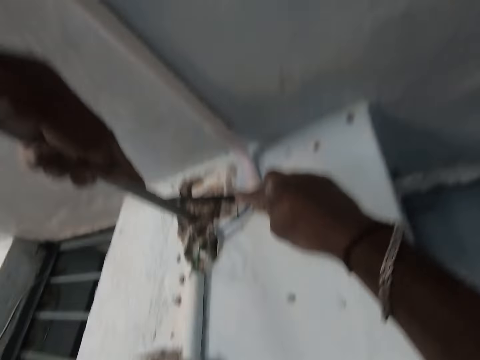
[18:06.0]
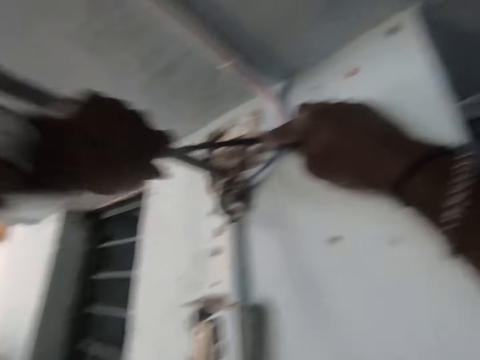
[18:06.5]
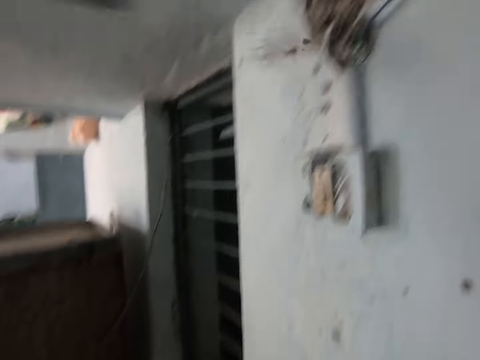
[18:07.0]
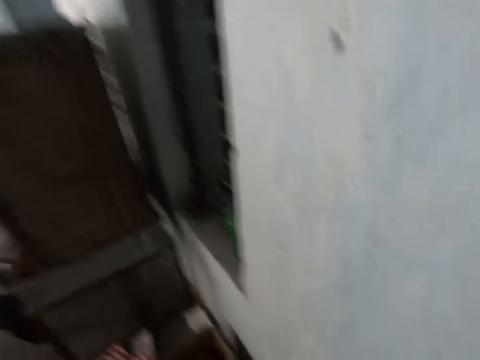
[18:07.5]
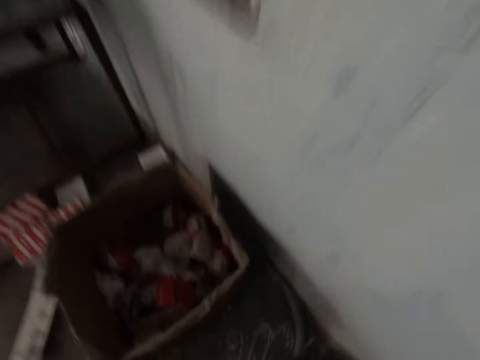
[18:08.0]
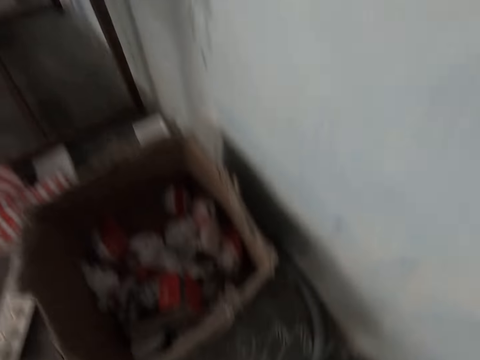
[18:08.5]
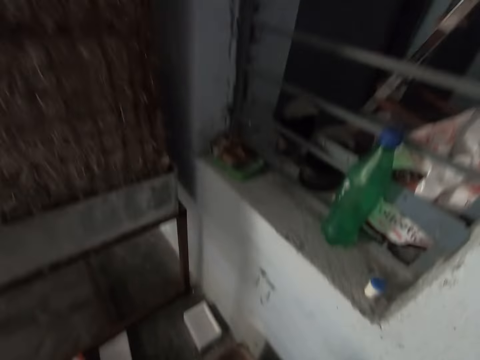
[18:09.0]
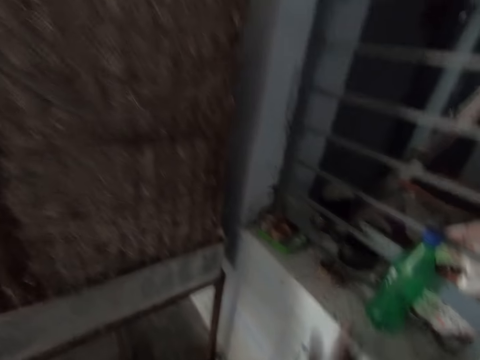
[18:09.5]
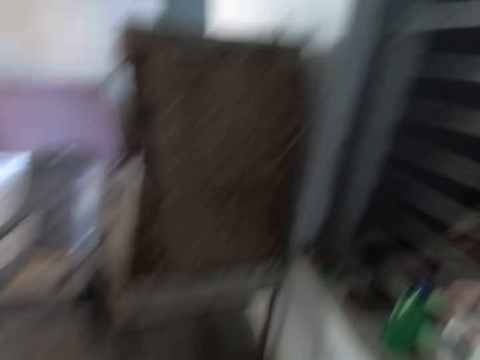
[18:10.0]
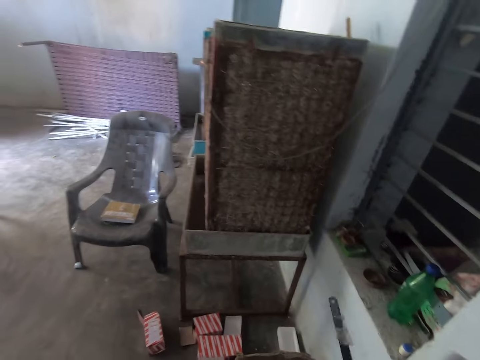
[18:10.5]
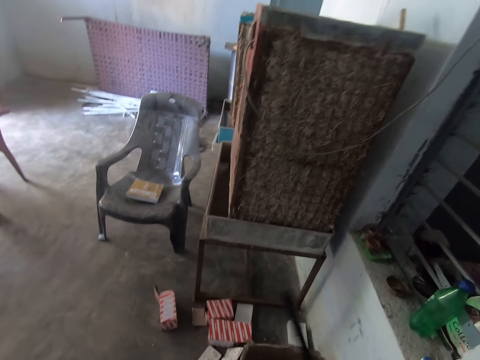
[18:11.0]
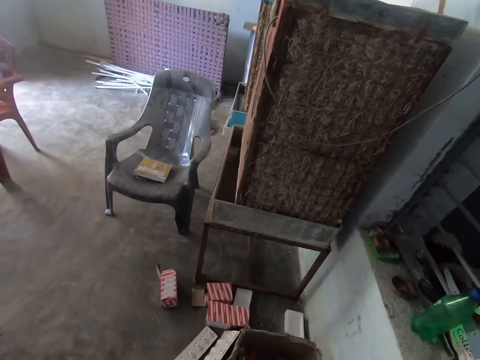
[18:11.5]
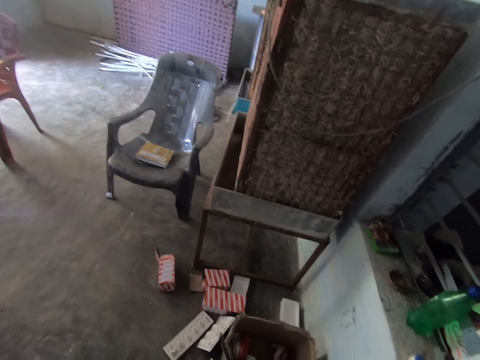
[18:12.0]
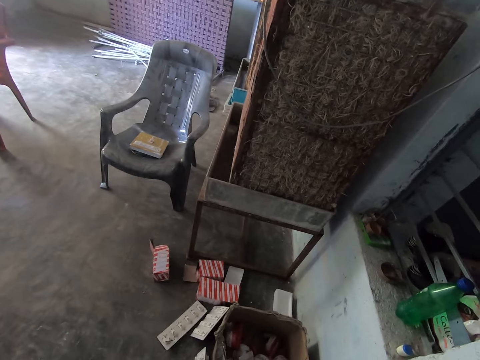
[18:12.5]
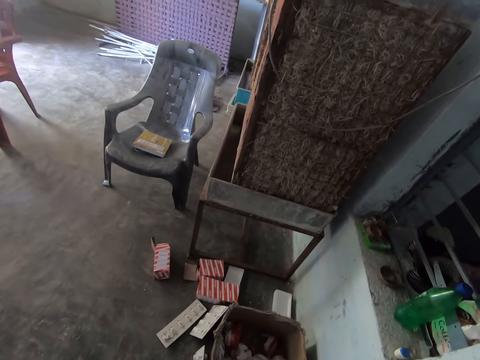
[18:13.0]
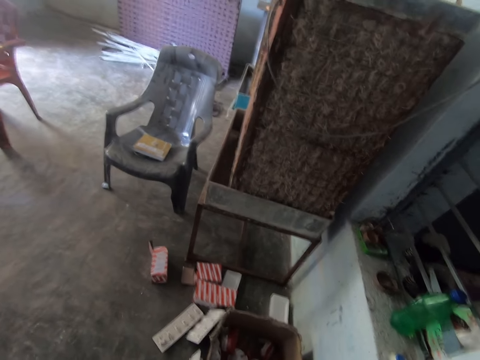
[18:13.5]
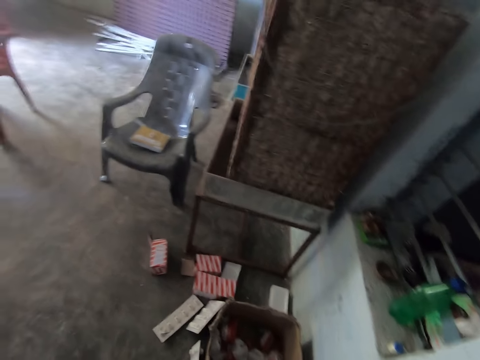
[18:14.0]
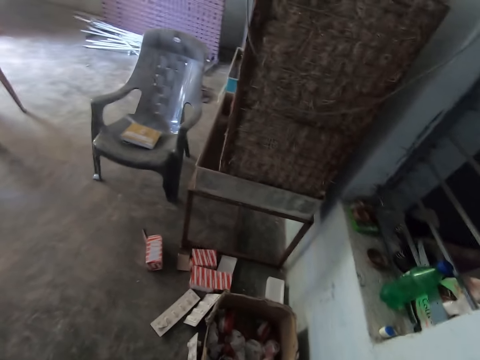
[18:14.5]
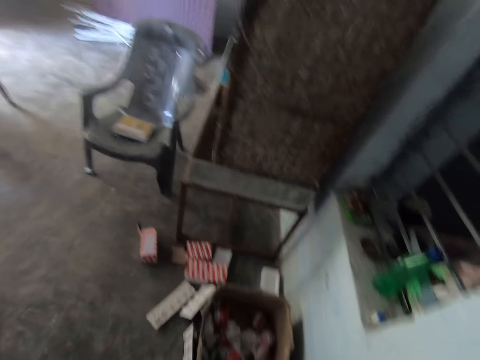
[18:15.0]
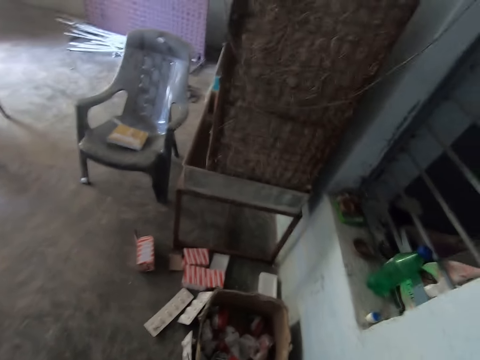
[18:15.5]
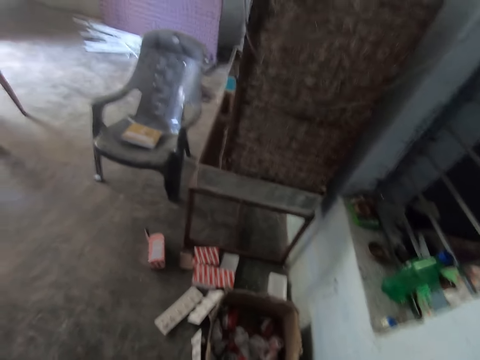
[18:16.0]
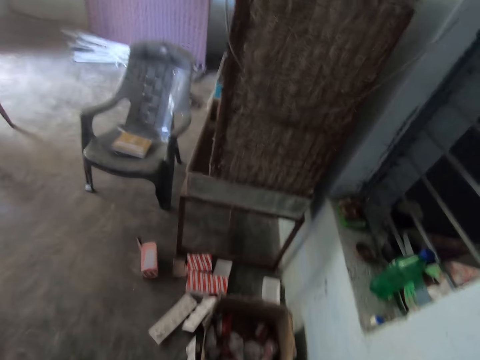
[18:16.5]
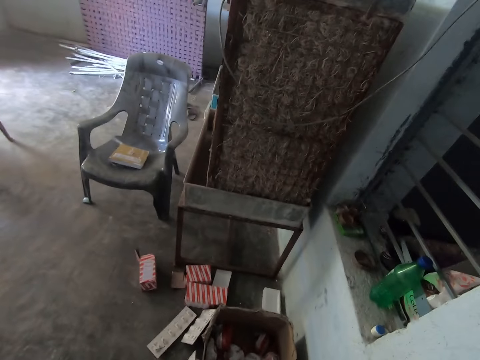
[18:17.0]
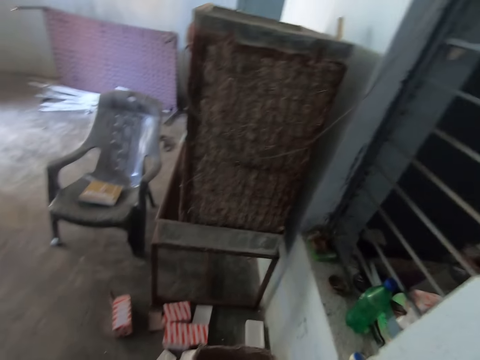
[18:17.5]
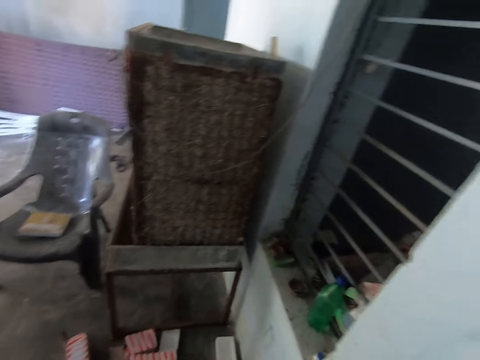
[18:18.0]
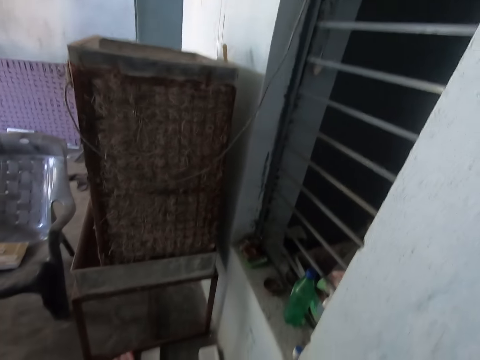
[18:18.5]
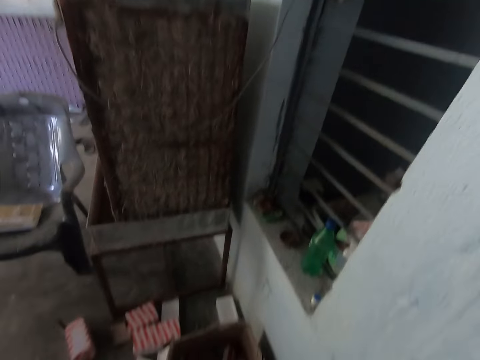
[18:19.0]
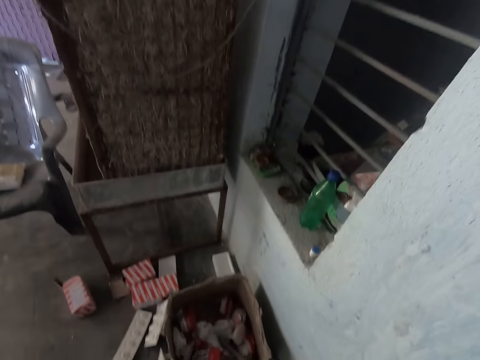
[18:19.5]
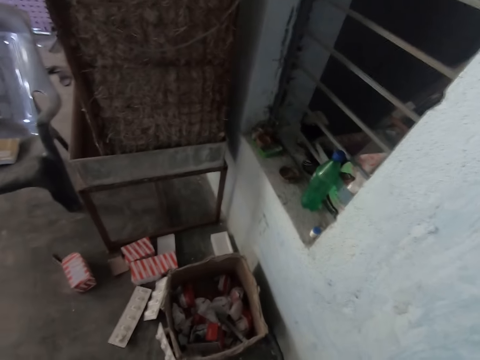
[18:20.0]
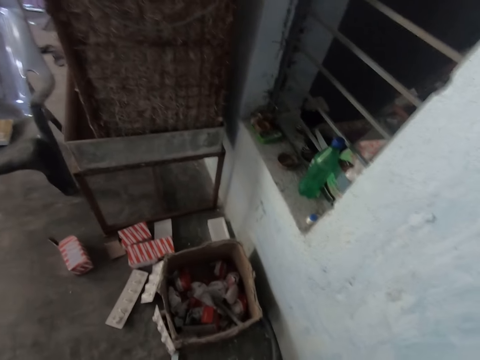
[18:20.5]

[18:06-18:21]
The camera wearer cuts the pipe with a hacksaw blade. They pull a metal and remove the pipe on the wall. They look around. They put down a lid or can. They shift the hacksaw blade to the right hand. They look at the chair. They cut the pipe with the hacksaw blade. They lift up the plastic saw. They cut something with the plastic saw.

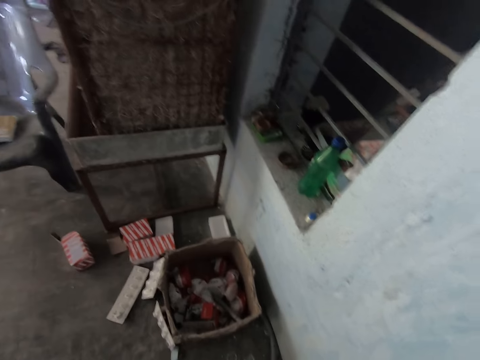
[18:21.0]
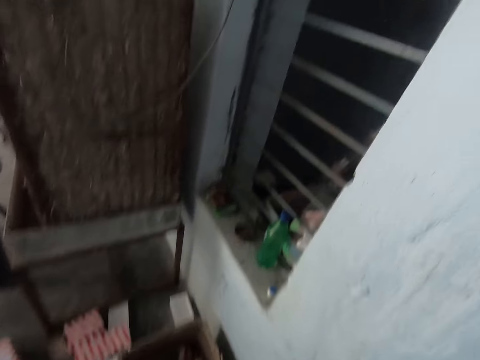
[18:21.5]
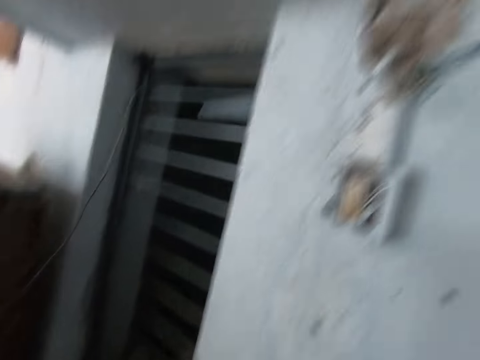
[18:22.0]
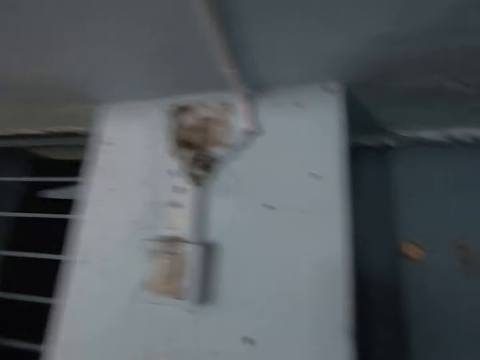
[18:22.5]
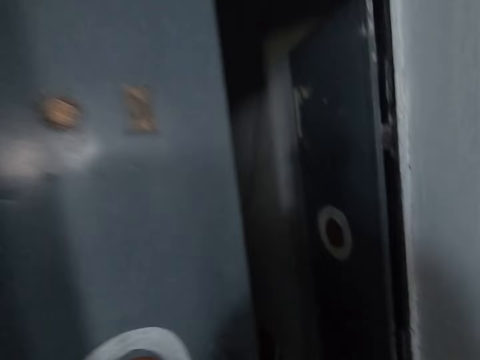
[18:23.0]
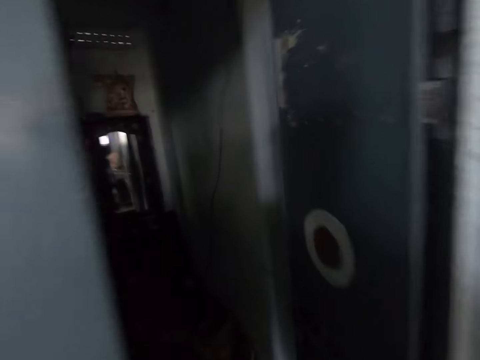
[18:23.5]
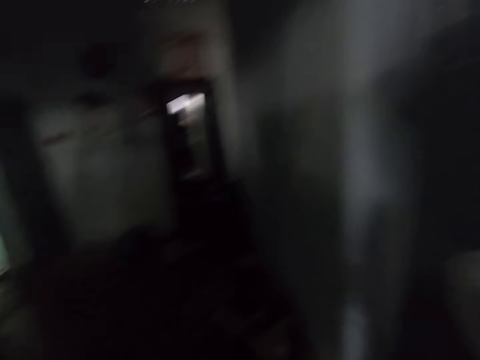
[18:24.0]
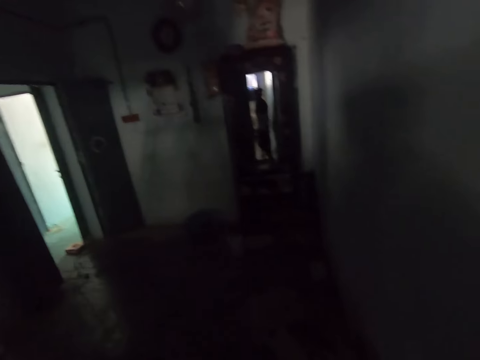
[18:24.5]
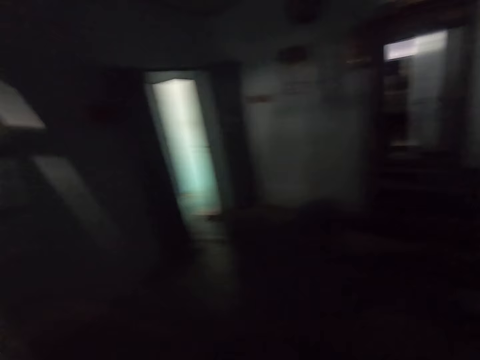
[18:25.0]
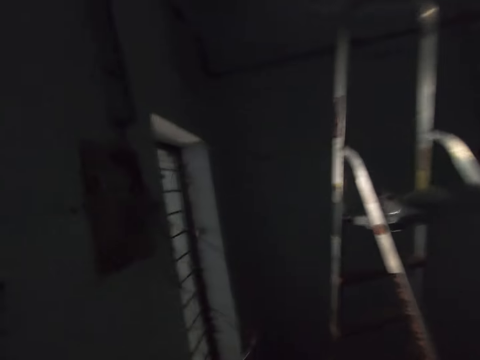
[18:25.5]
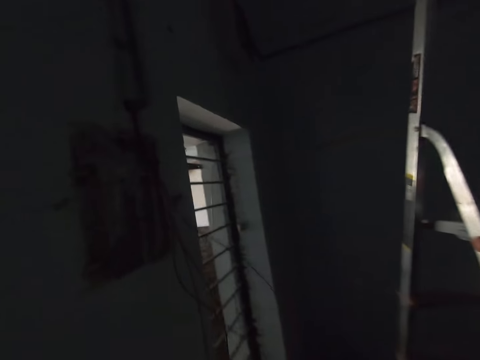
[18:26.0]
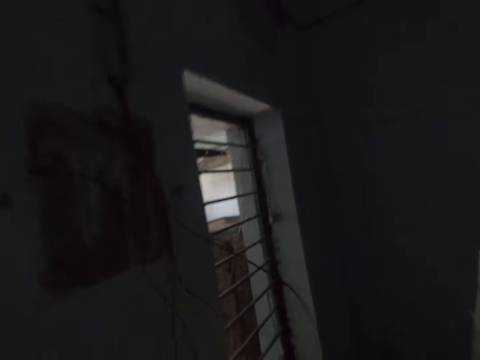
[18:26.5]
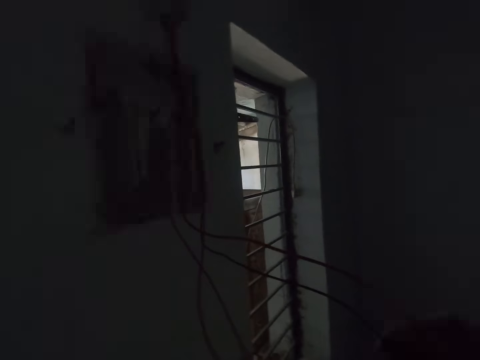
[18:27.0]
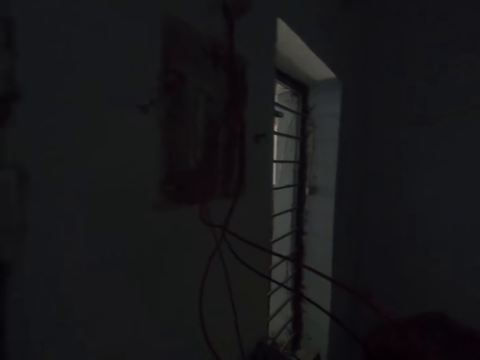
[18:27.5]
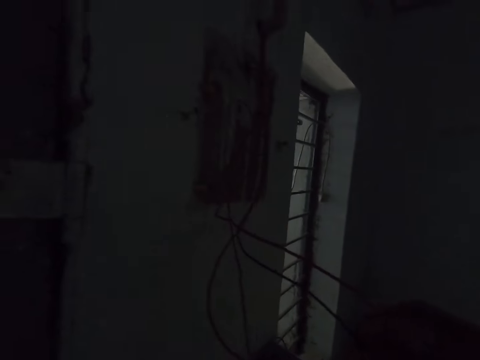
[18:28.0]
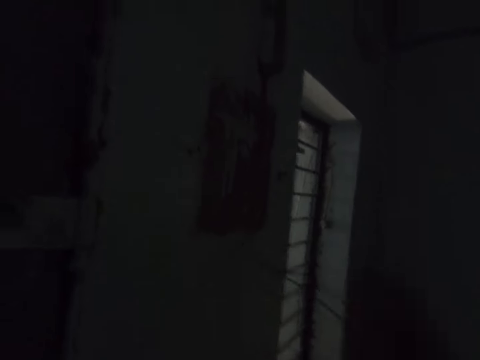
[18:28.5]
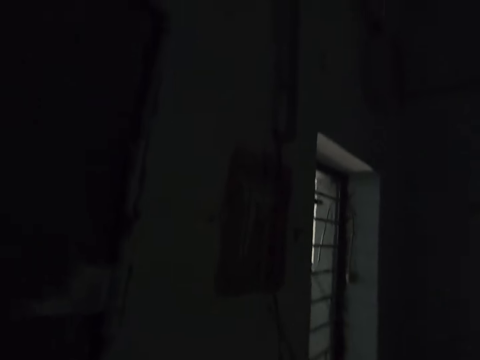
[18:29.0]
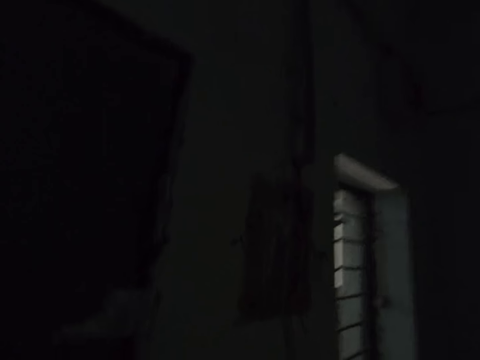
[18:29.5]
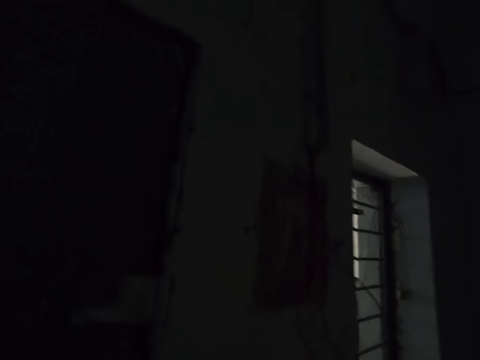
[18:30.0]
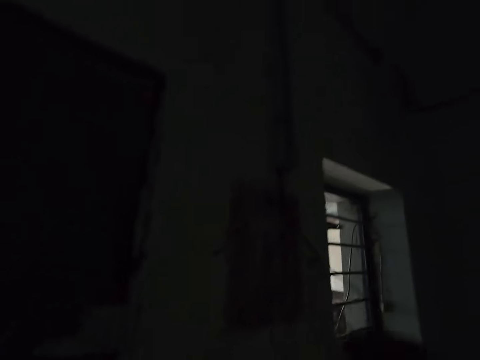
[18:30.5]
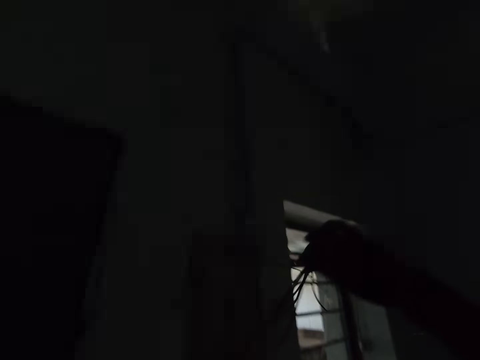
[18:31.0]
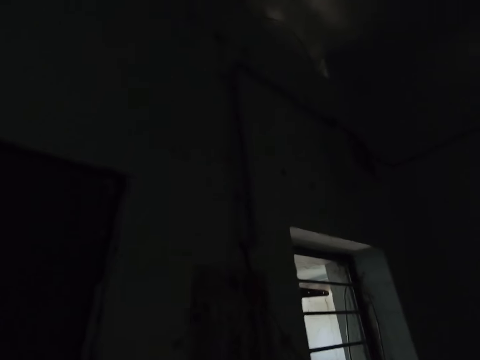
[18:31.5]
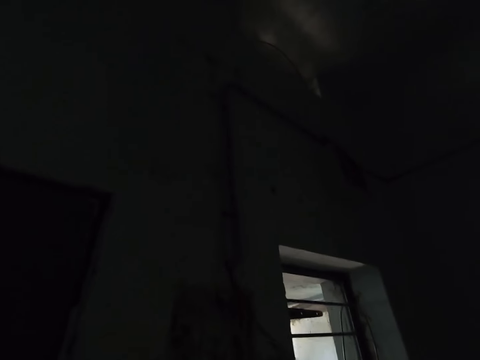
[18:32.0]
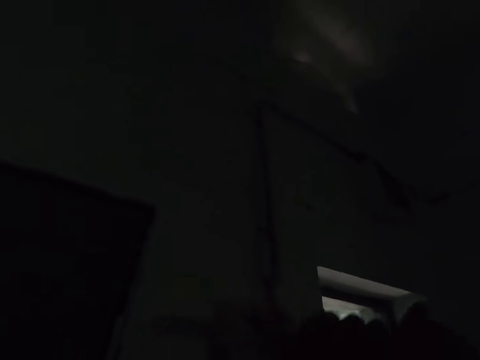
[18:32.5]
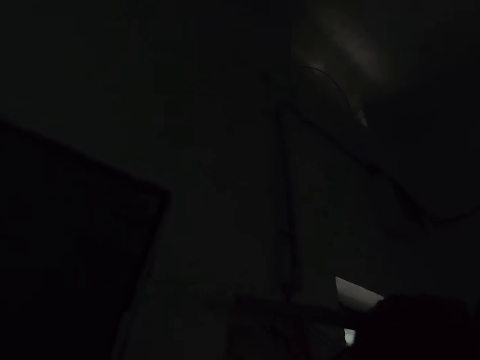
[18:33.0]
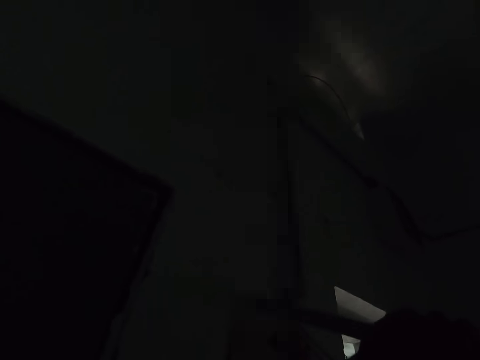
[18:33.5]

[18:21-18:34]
The camera wearer moves around the room. They repair electricity. They touch the wires with the hand. They fold the wire on the hands.
